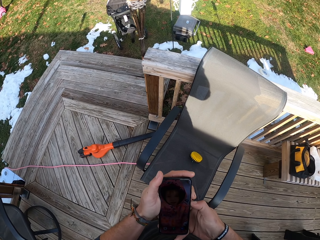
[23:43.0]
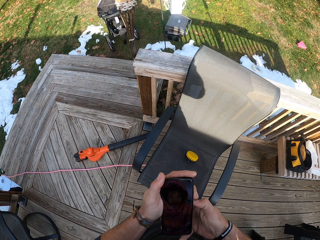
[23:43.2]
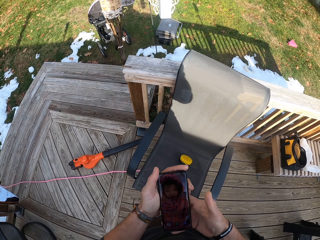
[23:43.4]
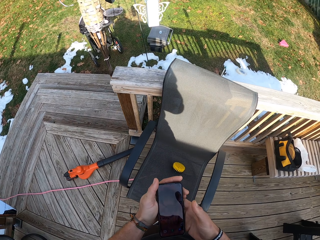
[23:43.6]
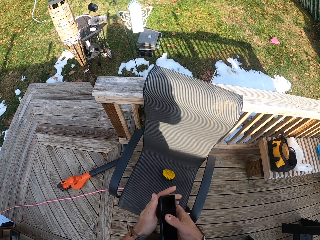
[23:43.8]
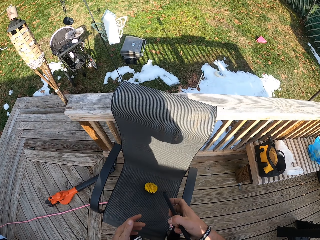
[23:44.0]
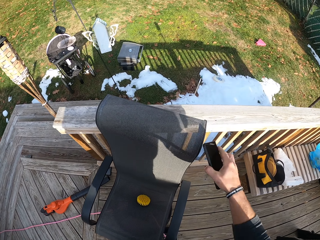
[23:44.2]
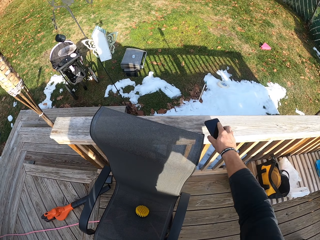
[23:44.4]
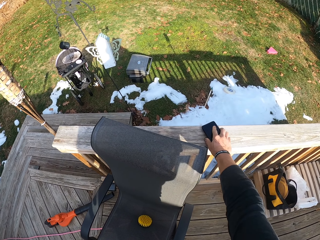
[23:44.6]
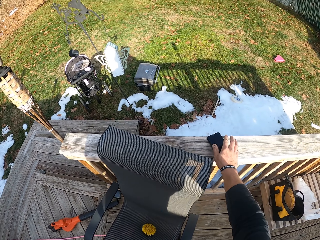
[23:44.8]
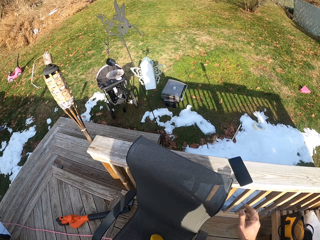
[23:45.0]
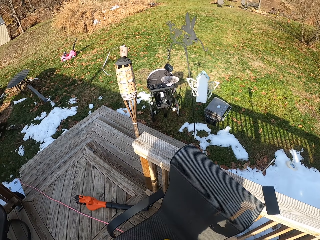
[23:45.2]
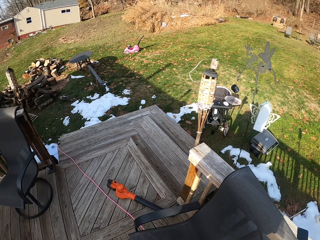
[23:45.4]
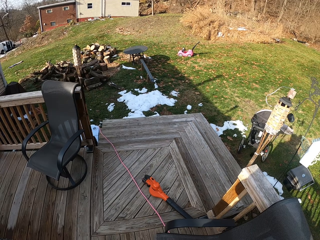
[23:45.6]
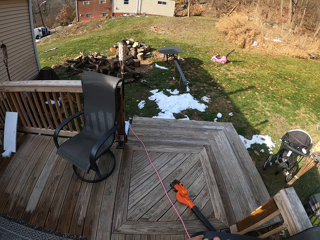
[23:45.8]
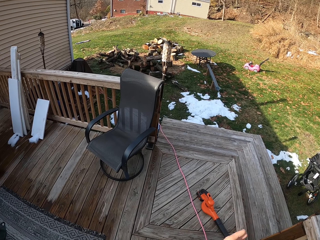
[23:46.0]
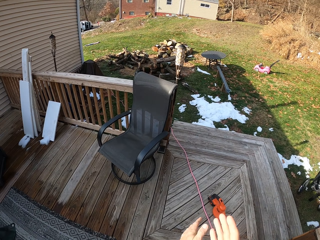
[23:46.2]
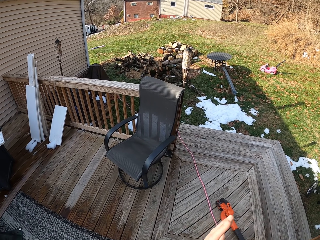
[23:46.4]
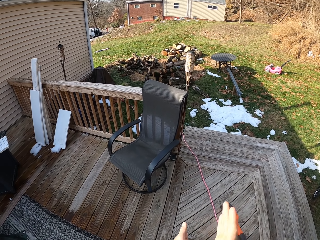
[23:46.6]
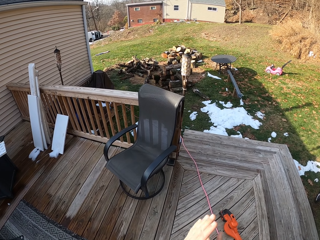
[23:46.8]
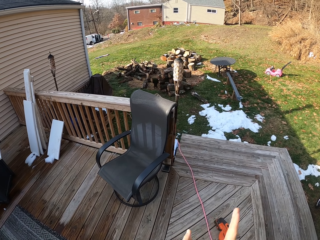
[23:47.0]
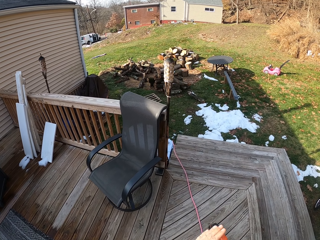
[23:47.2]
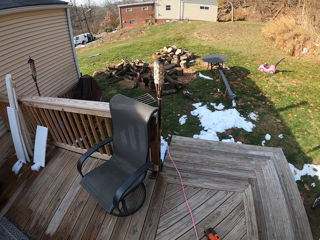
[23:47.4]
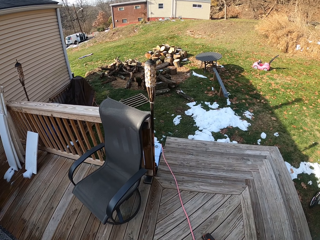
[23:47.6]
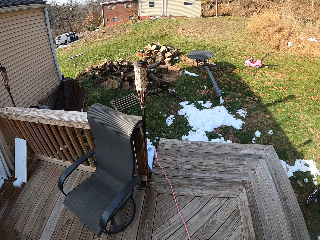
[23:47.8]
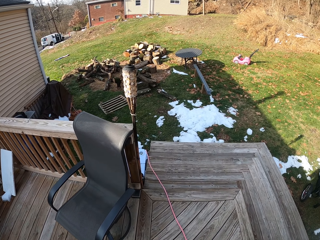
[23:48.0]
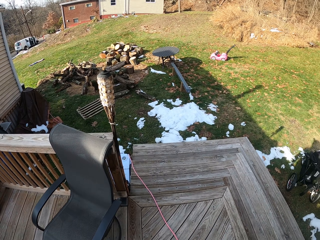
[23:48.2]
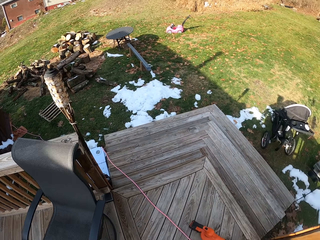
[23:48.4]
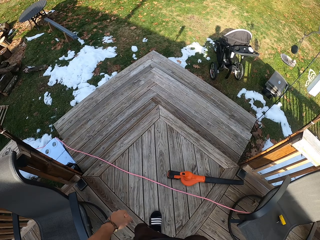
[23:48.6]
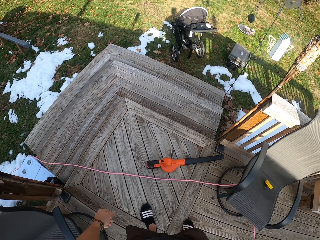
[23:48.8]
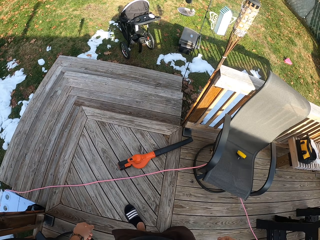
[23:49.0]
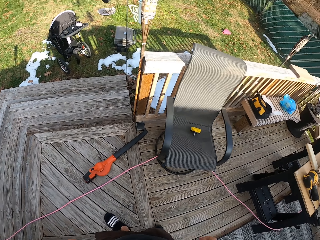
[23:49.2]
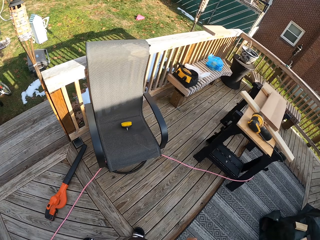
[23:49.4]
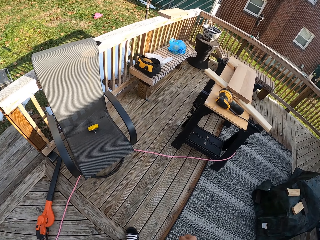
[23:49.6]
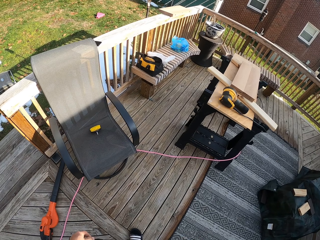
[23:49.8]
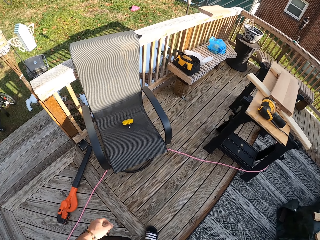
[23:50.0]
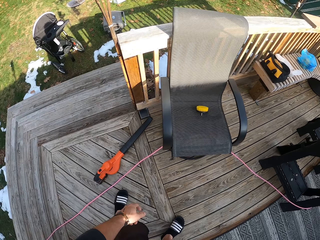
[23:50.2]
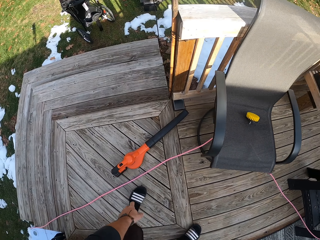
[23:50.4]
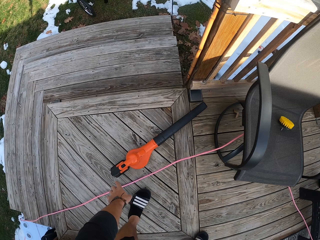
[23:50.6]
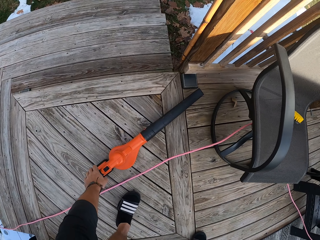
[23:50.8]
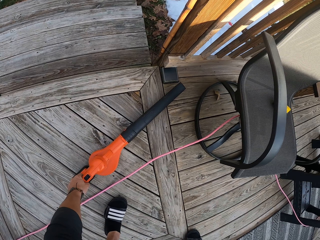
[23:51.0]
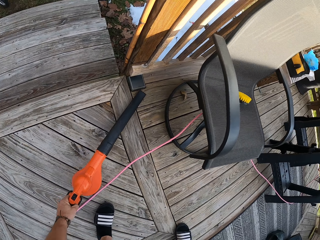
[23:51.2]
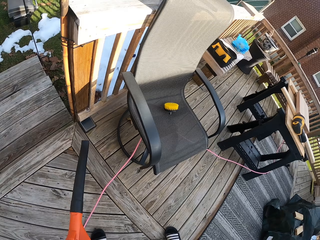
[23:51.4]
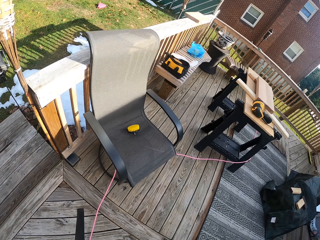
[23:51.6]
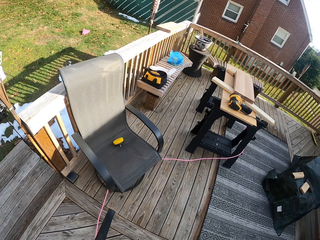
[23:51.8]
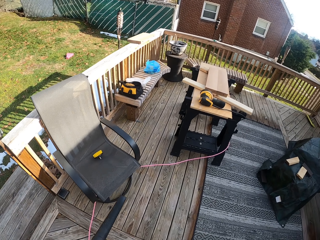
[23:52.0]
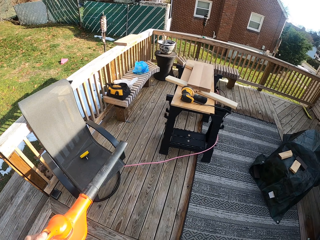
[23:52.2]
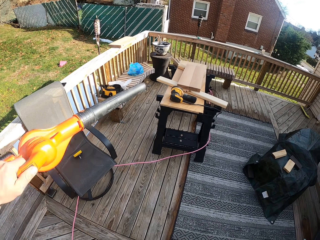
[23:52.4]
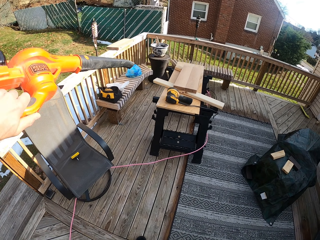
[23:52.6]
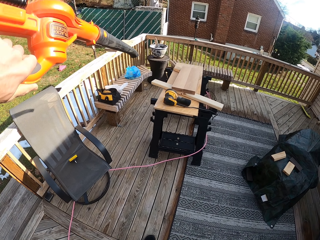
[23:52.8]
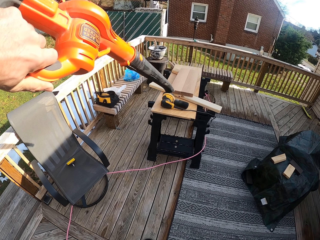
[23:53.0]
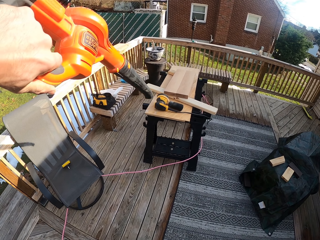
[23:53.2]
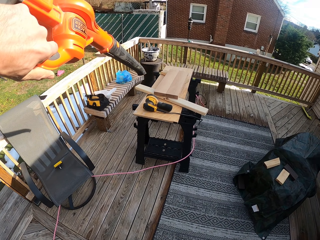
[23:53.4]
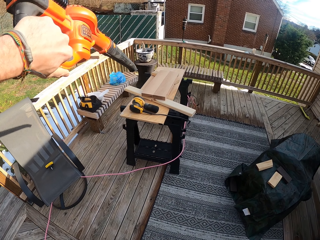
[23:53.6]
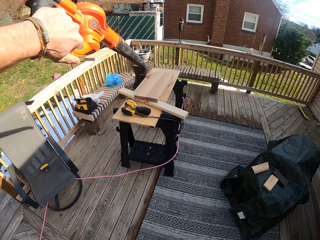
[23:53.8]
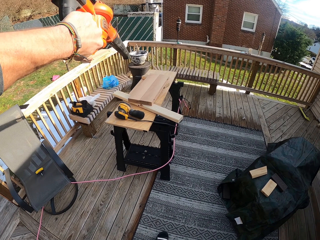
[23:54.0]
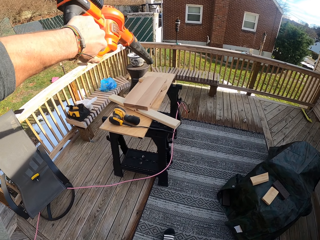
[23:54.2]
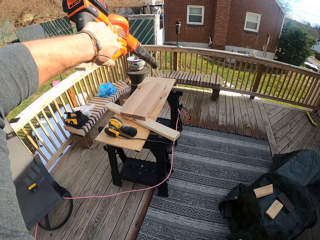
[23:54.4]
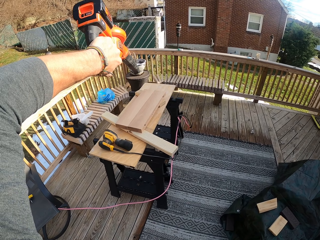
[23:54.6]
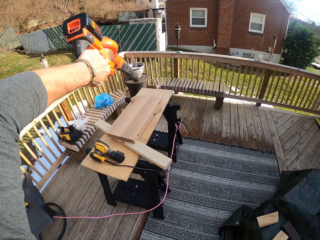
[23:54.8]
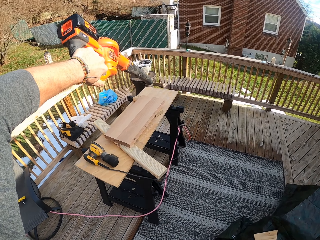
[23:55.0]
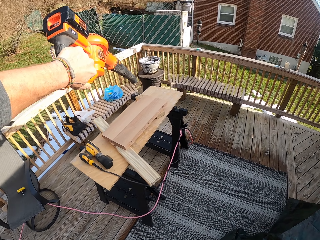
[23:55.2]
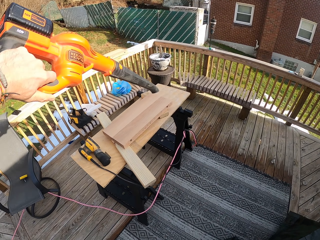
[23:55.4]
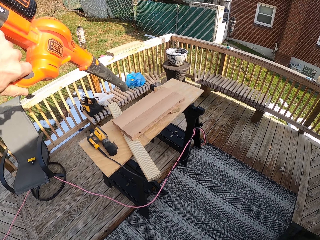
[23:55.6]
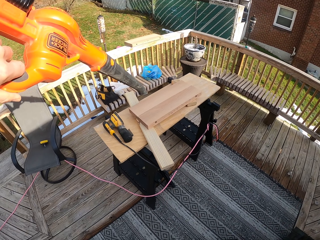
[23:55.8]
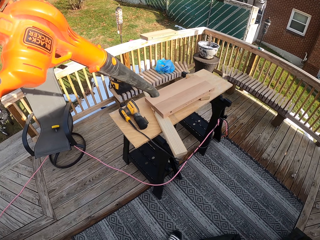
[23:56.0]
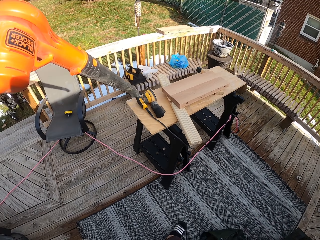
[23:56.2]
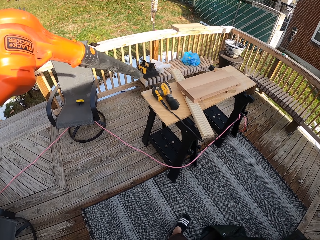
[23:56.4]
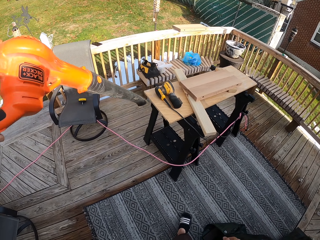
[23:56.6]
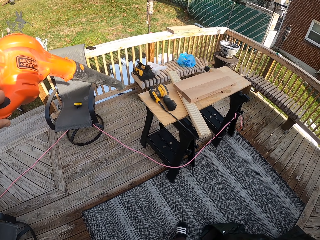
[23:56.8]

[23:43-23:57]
The camera wearer places the phone on the handrail with his right hand. He claps both hands. He dusts off the hands. He picks up an air blower from the ground with his left hand. He blows the table with the air blower in his left hand.

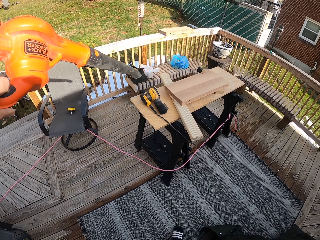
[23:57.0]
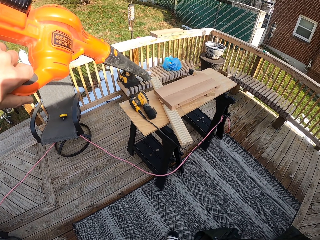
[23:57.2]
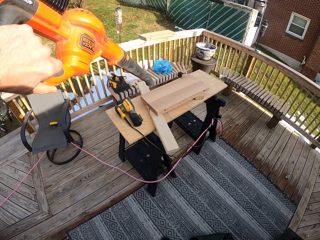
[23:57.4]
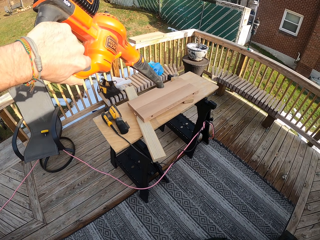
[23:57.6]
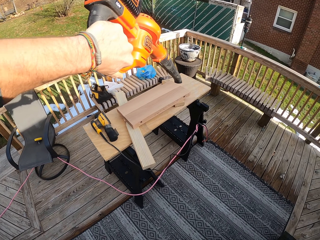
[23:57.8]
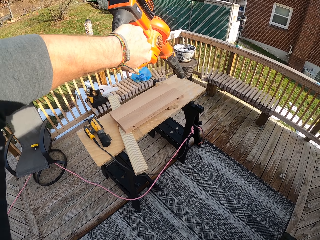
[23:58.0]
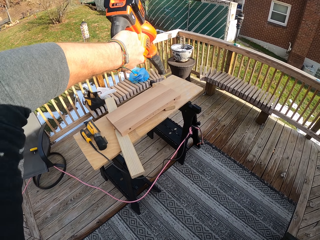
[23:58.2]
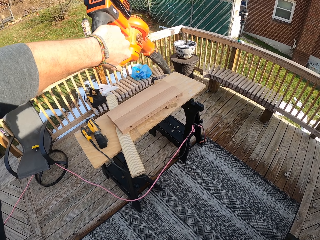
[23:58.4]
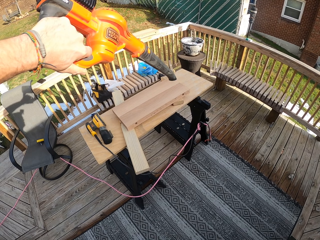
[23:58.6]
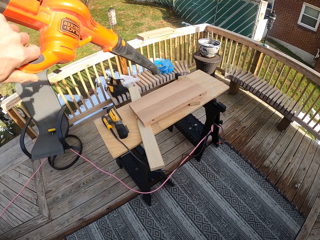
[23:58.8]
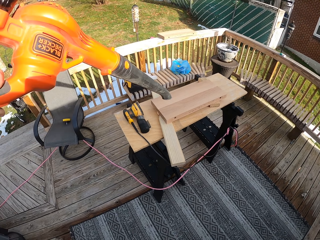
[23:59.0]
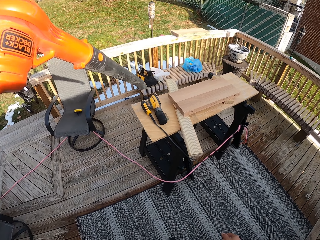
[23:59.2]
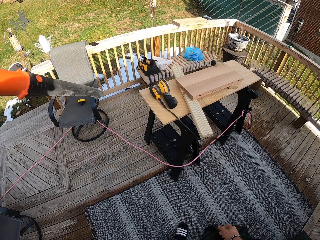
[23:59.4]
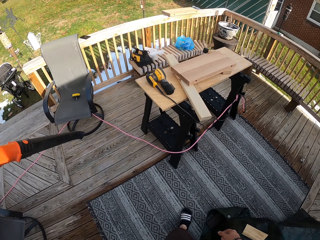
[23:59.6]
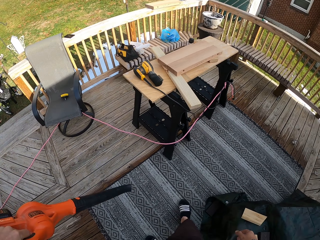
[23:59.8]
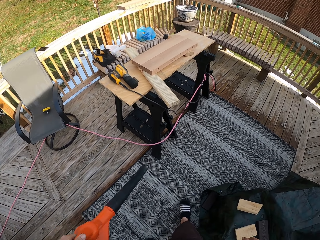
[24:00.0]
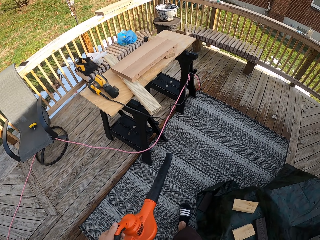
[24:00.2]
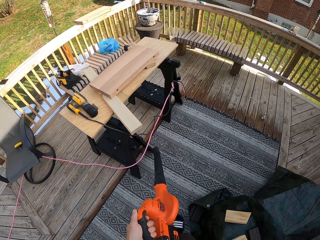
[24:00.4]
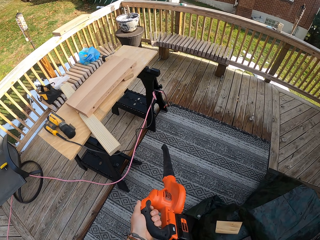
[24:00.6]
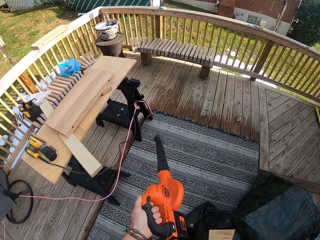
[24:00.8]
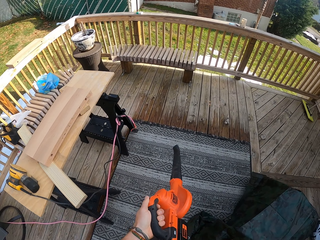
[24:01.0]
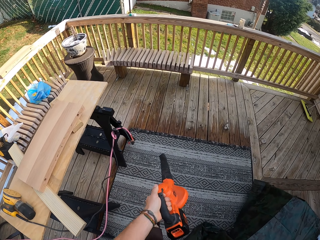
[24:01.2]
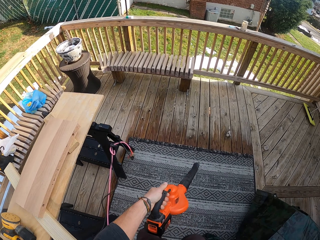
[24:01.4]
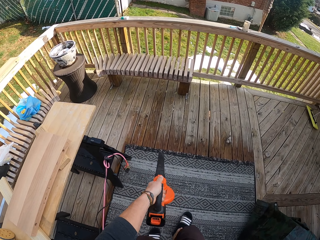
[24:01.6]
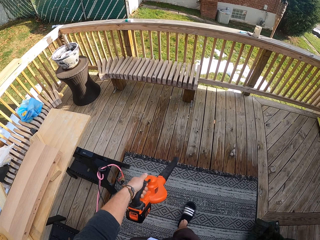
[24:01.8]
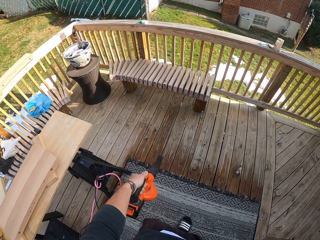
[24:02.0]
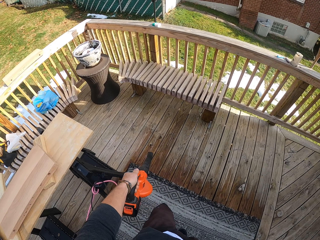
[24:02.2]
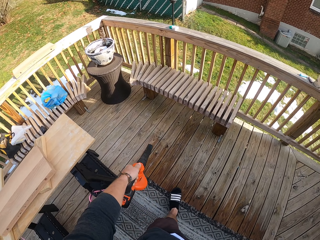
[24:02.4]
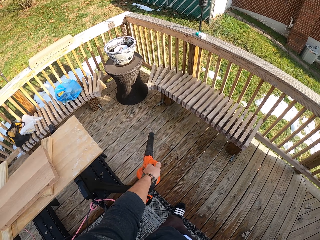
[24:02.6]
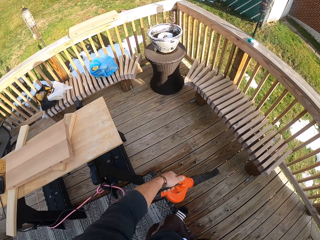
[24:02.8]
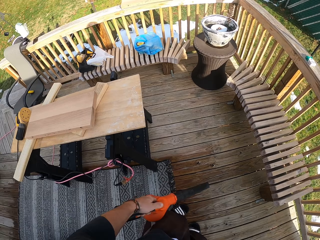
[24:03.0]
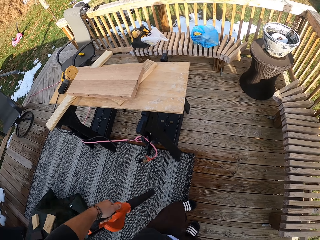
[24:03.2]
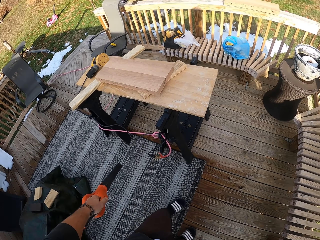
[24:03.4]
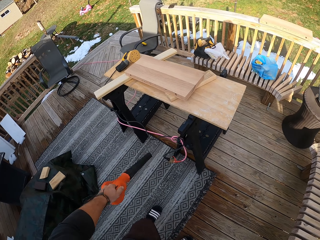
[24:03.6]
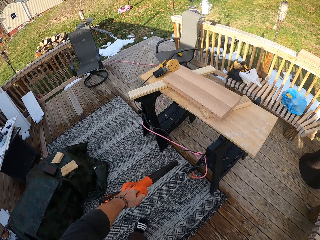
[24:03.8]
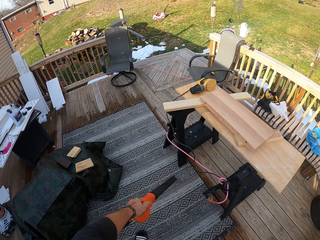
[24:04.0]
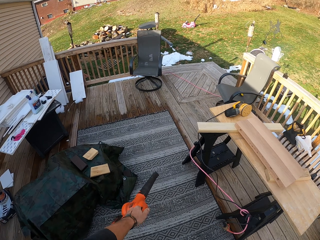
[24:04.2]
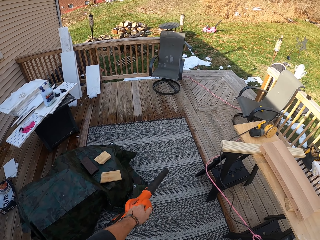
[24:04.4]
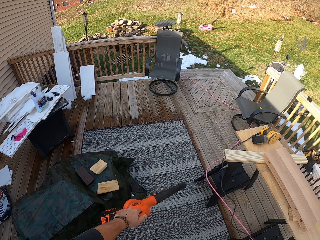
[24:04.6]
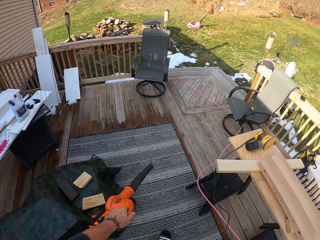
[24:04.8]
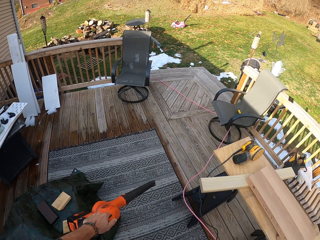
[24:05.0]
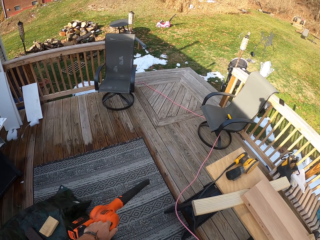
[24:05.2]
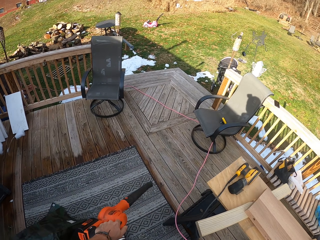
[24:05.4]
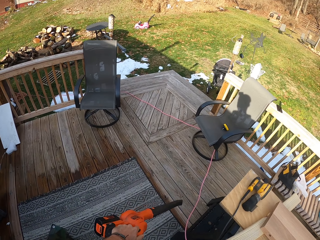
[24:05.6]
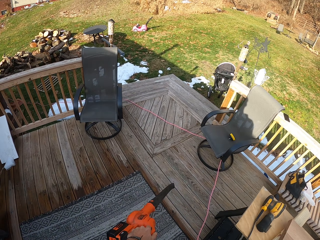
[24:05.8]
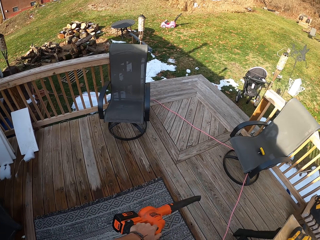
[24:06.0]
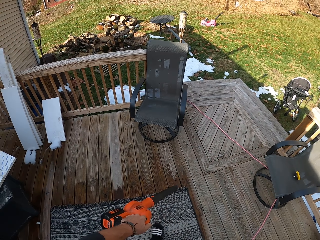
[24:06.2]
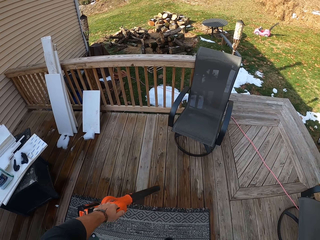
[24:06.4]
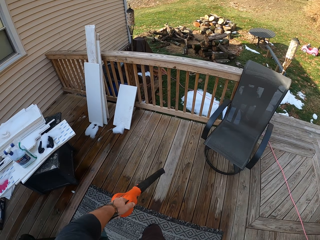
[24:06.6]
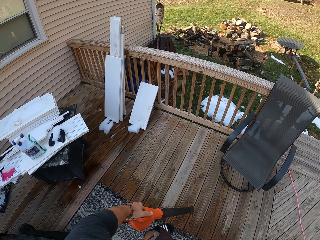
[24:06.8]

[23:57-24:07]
The camera wearer blows a porch with the air blower in his left hand.
